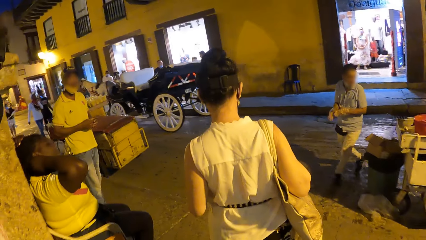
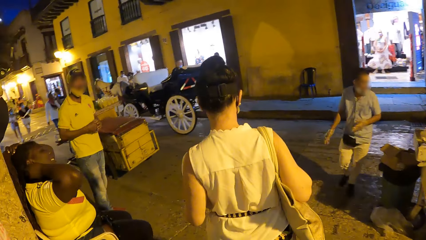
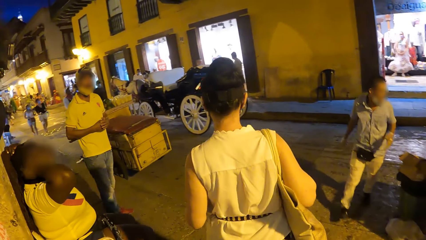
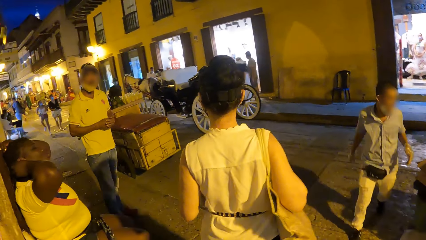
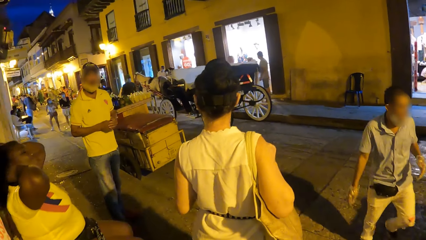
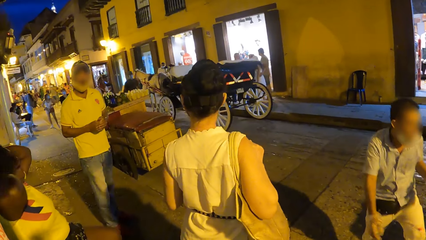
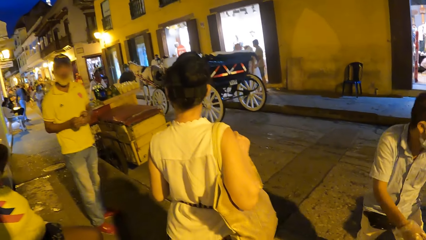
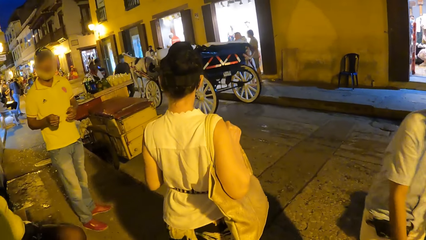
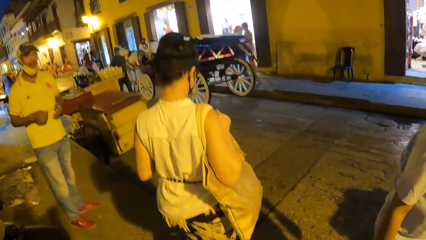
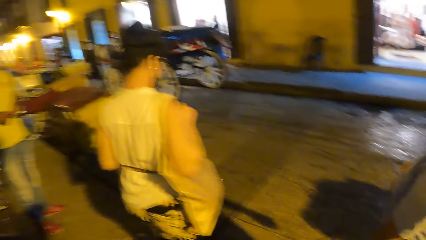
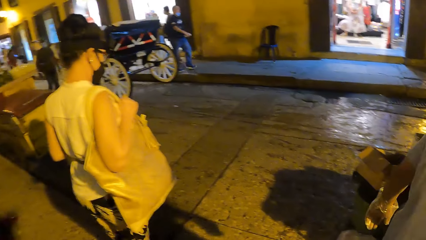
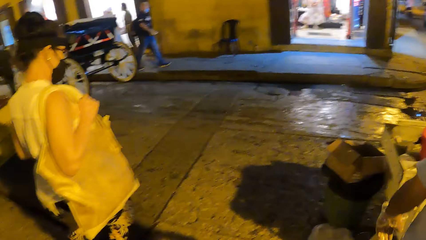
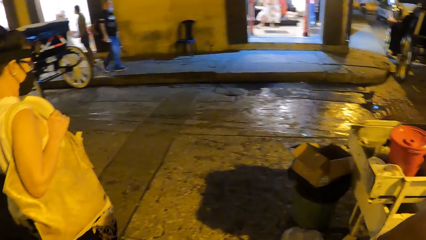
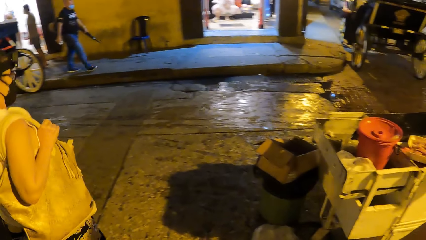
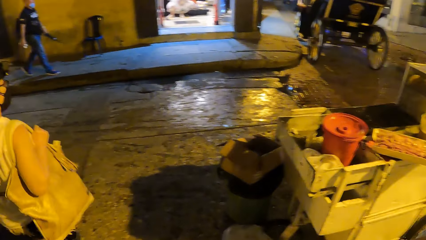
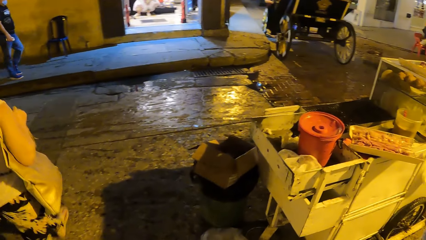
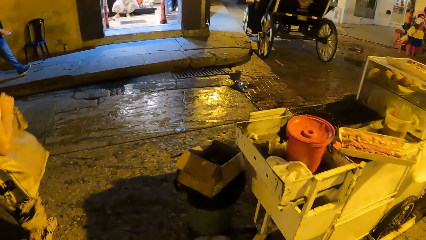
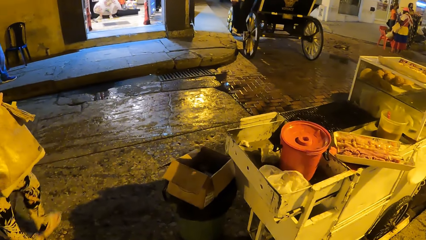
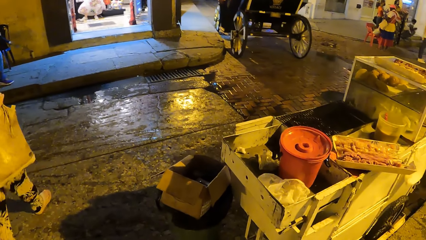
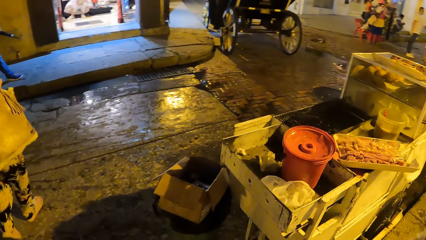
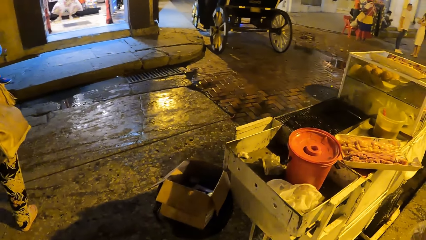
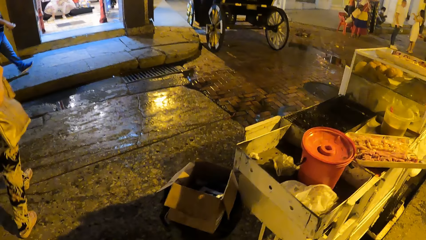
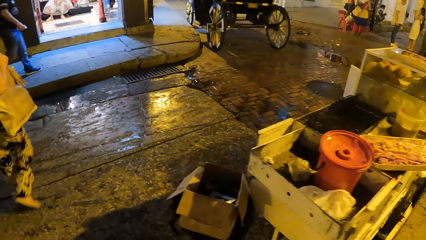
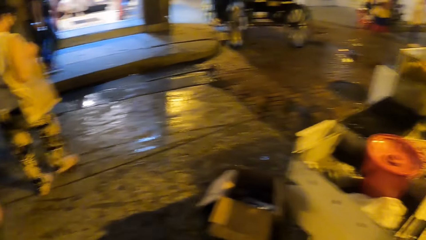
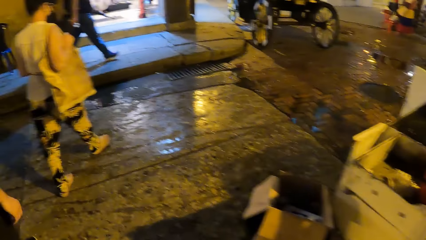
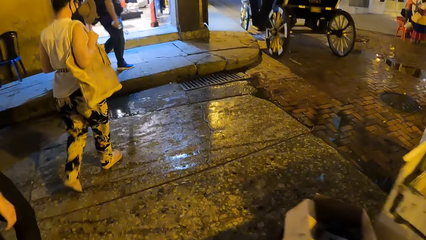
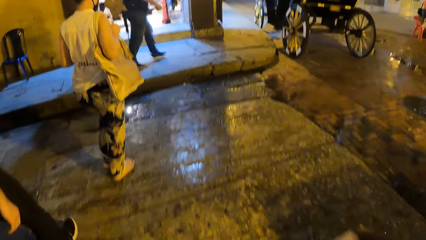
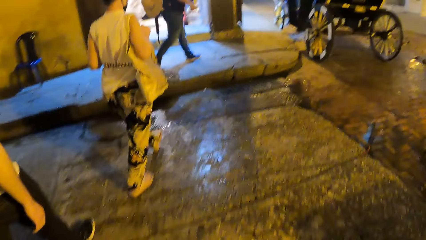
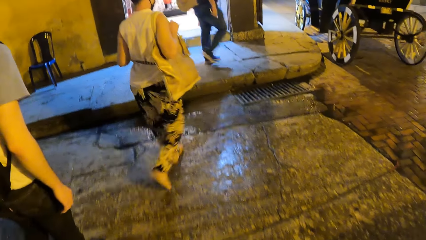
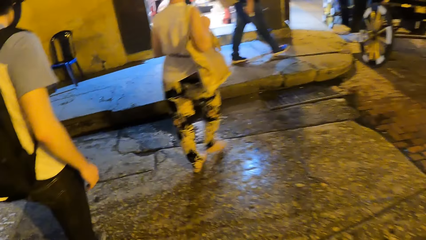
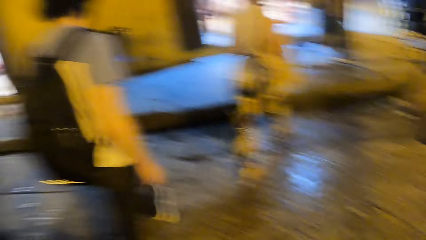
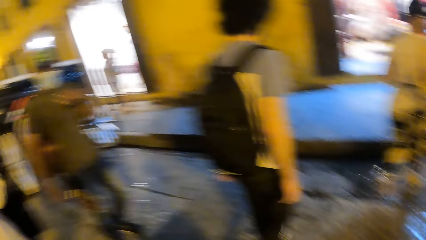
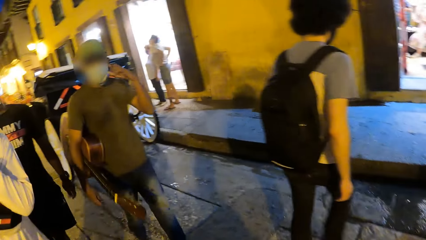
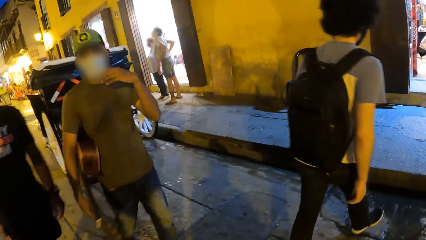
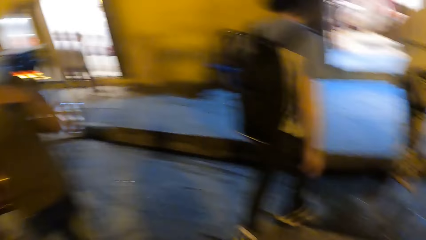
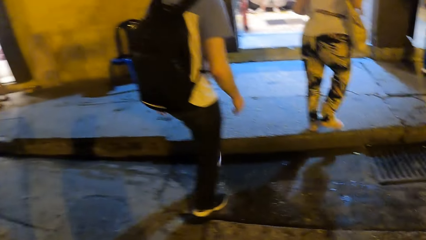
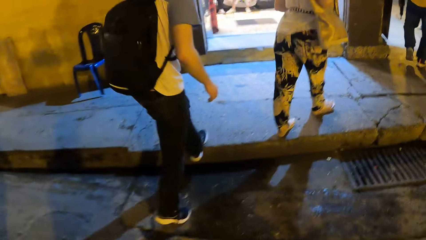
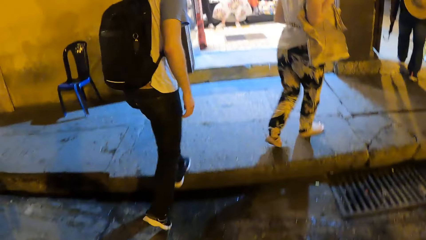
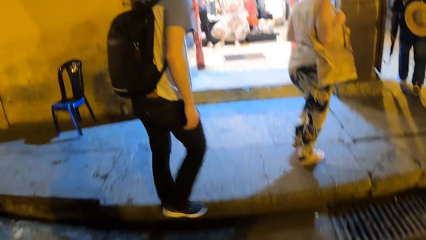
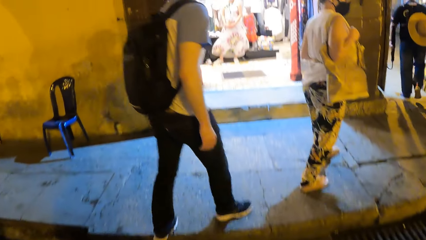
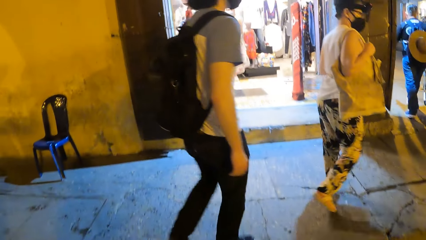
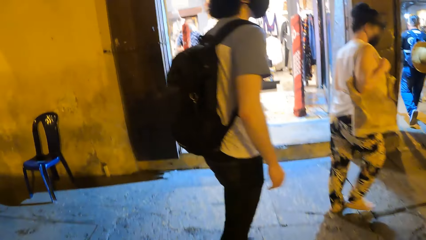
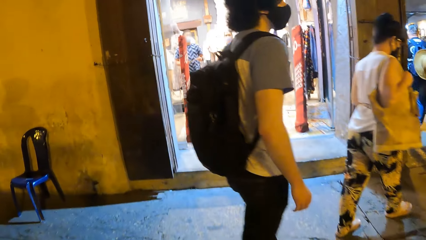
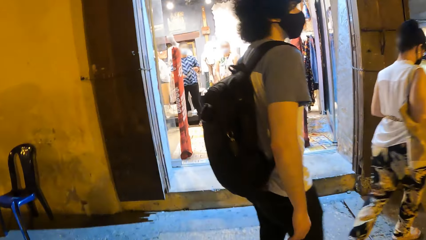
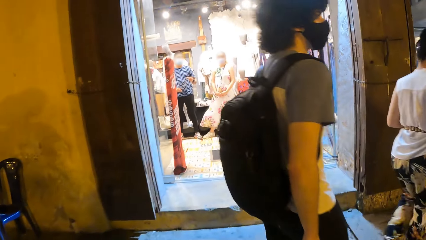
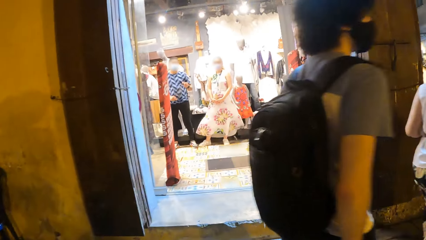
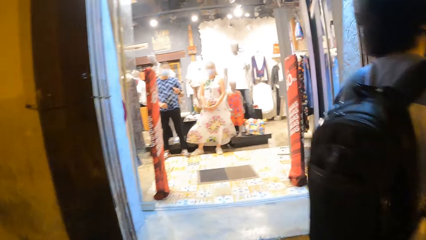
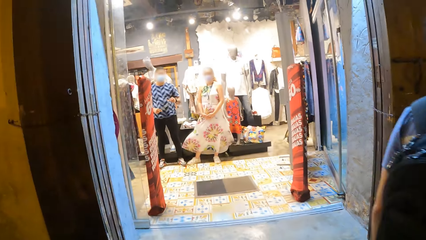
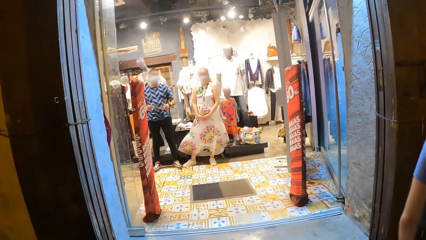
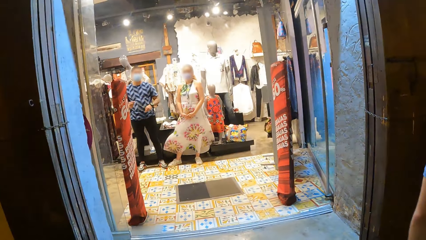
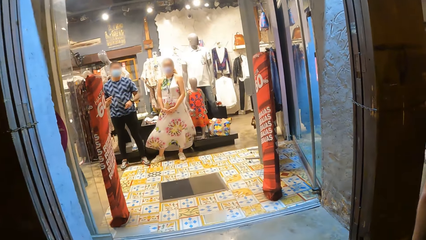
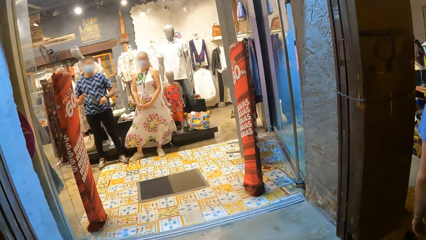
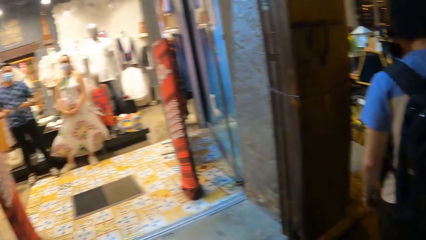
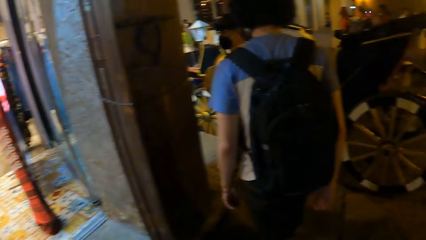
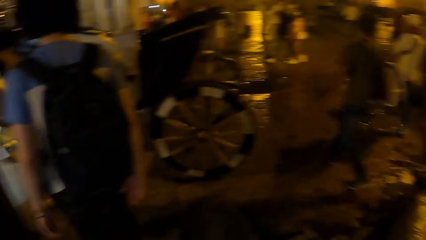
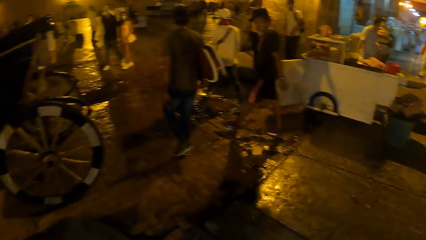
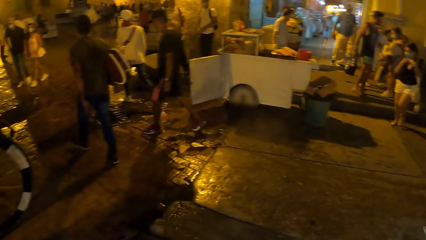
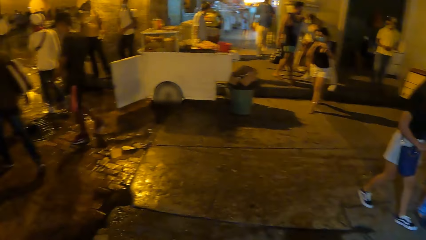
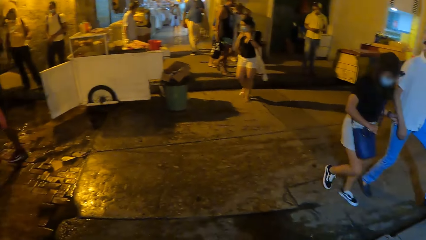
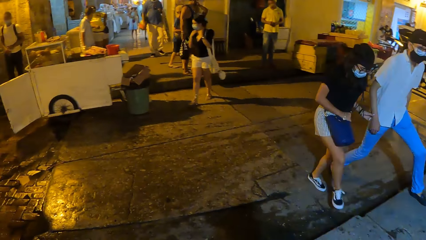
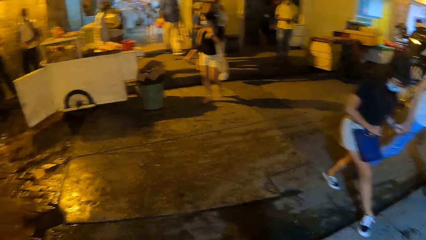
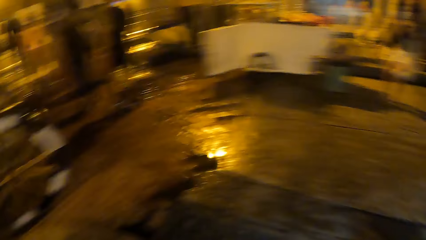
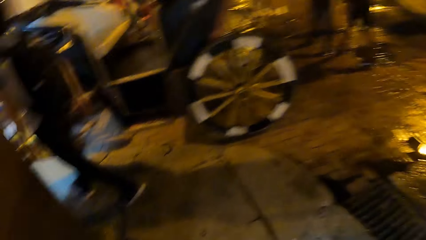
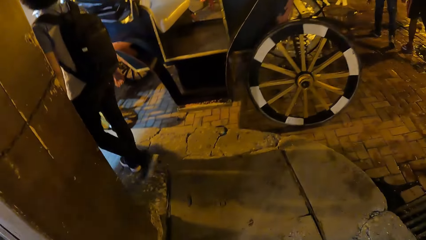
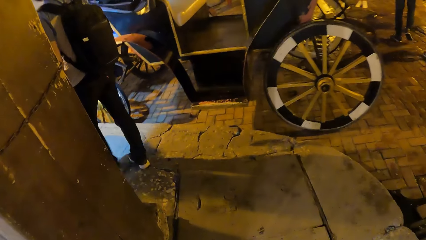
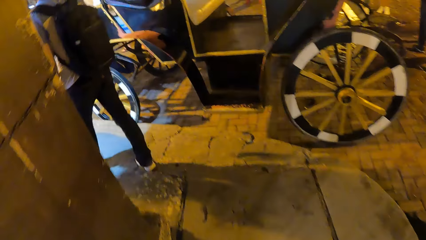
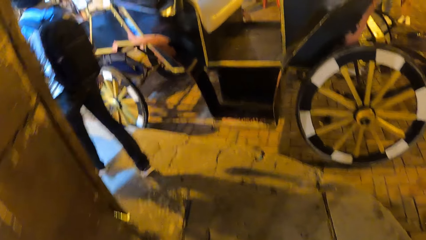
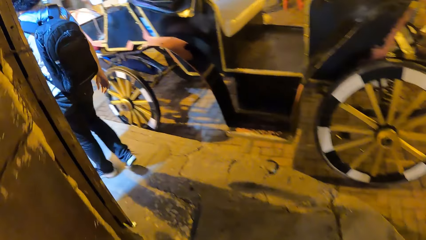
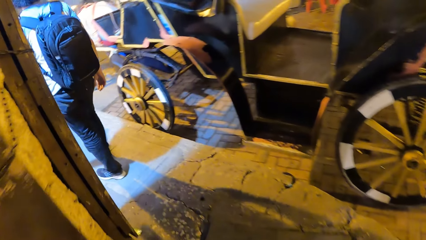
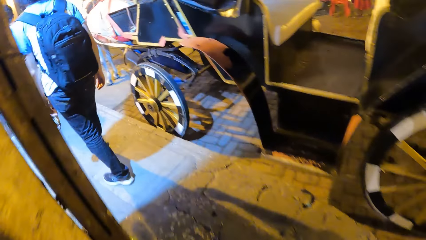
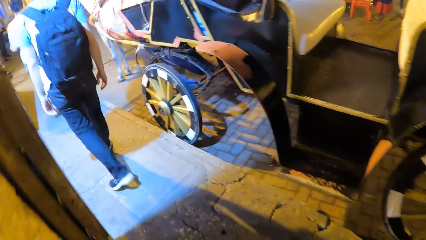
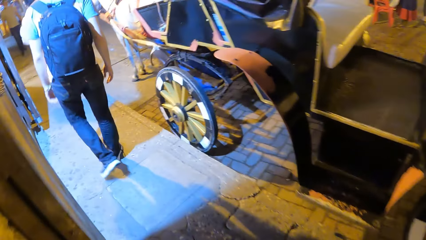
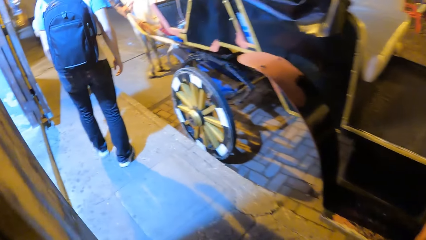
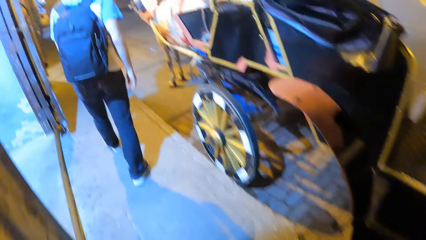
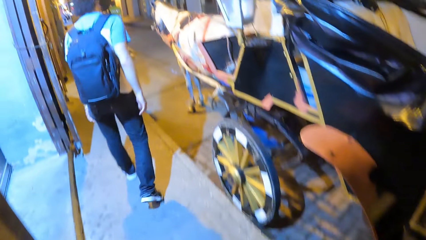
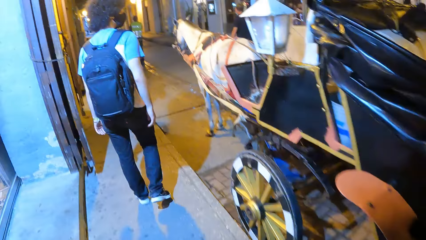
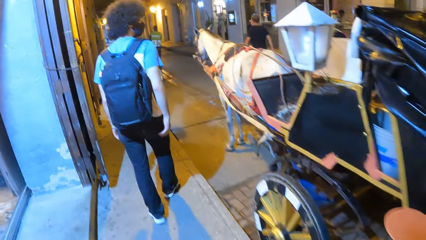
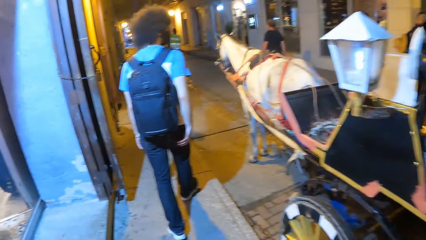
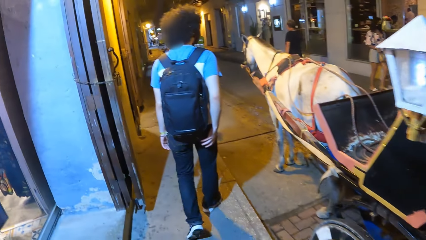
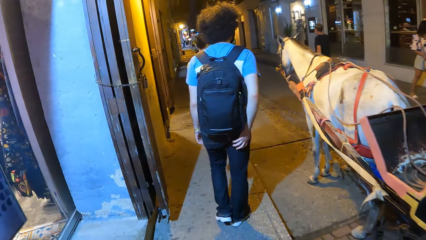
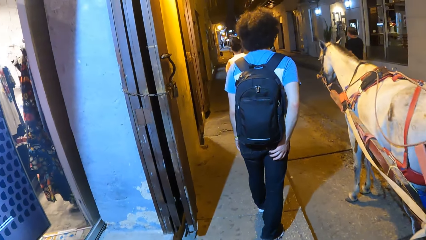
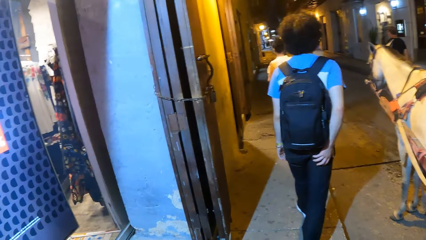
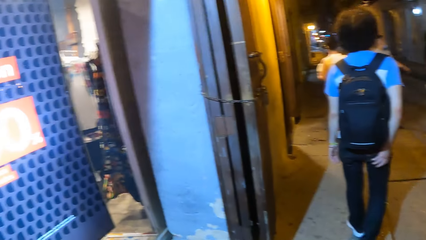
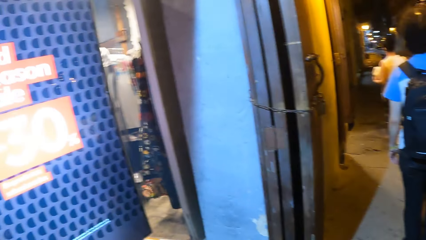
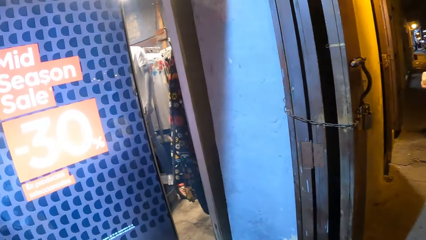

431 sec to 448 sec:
The other lady crosses a road. The camera wearer crosses the road with the first man. They walk around the building. They look at the other man and the first lady. The first lady crosses the road with the other man. The camera wearer walks on the pavement.
